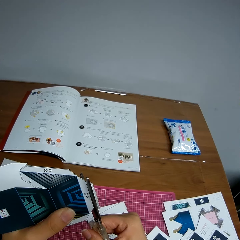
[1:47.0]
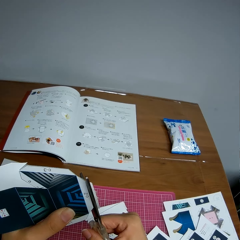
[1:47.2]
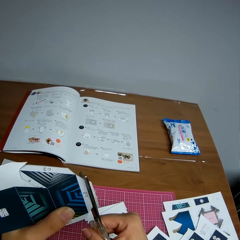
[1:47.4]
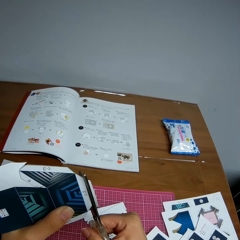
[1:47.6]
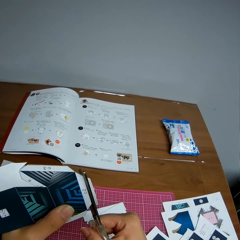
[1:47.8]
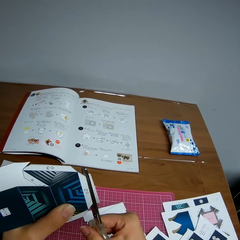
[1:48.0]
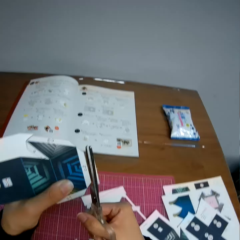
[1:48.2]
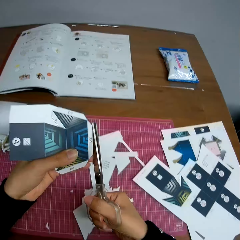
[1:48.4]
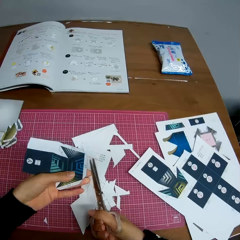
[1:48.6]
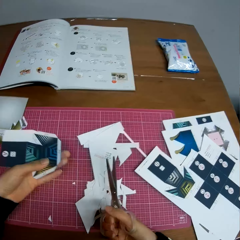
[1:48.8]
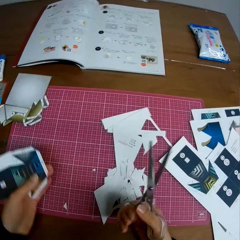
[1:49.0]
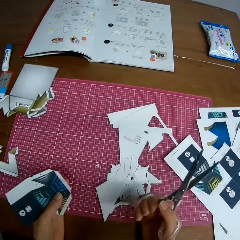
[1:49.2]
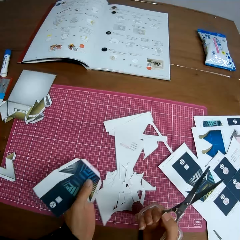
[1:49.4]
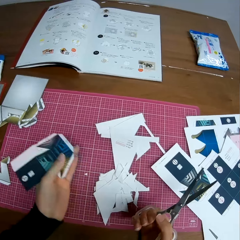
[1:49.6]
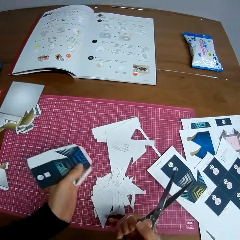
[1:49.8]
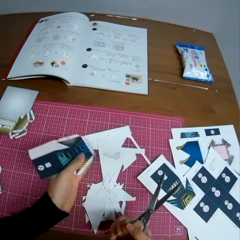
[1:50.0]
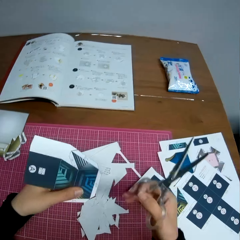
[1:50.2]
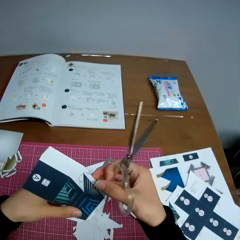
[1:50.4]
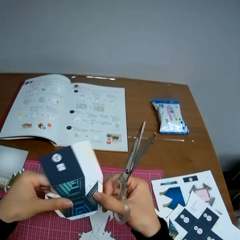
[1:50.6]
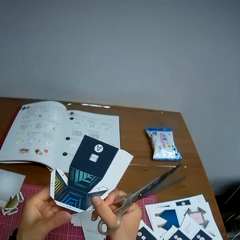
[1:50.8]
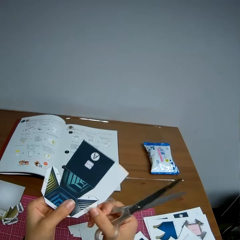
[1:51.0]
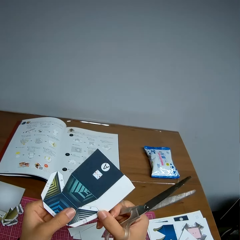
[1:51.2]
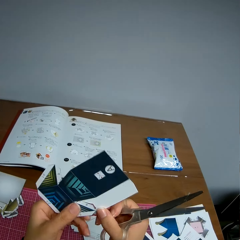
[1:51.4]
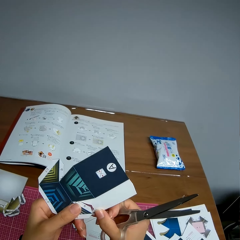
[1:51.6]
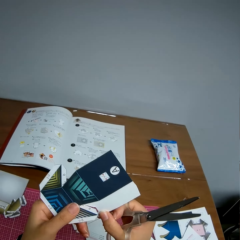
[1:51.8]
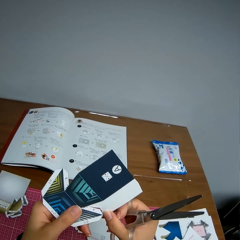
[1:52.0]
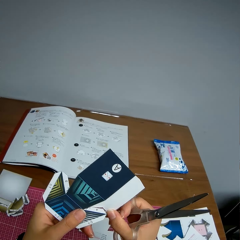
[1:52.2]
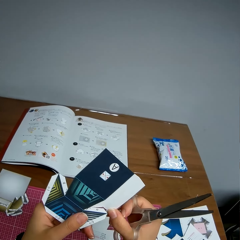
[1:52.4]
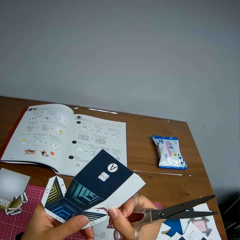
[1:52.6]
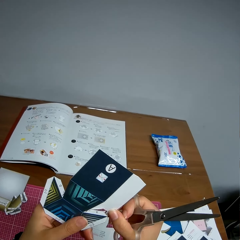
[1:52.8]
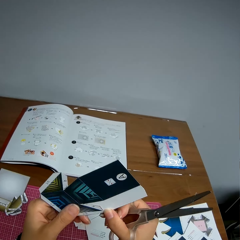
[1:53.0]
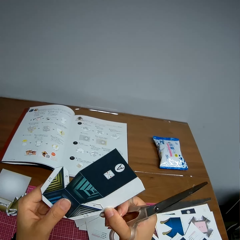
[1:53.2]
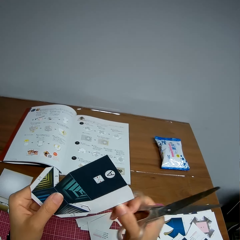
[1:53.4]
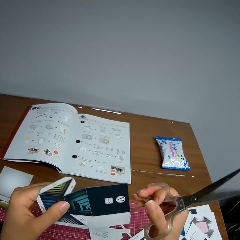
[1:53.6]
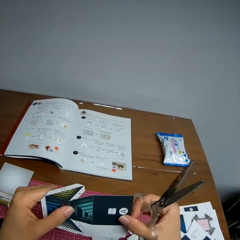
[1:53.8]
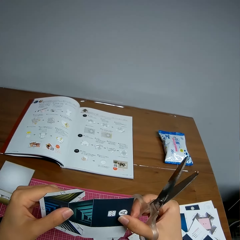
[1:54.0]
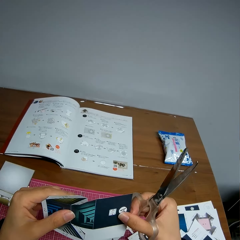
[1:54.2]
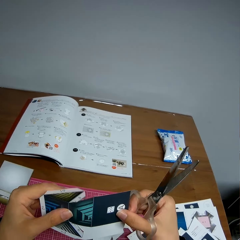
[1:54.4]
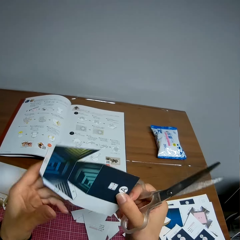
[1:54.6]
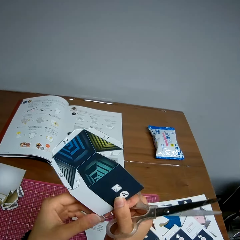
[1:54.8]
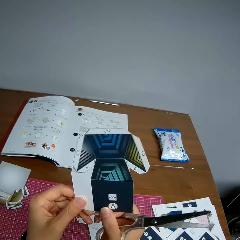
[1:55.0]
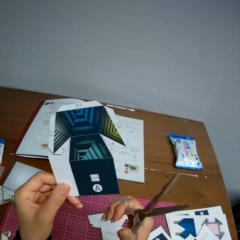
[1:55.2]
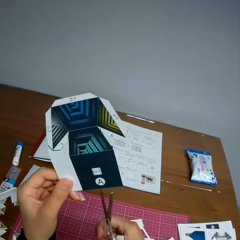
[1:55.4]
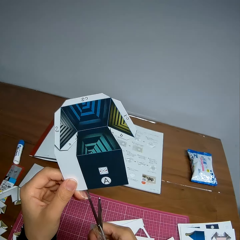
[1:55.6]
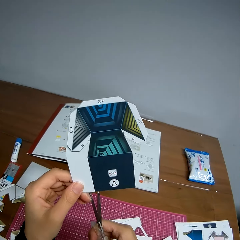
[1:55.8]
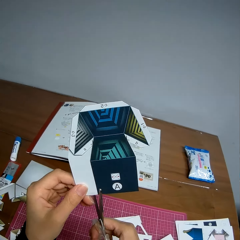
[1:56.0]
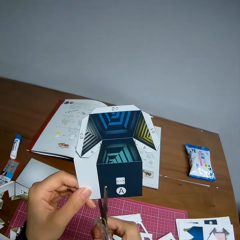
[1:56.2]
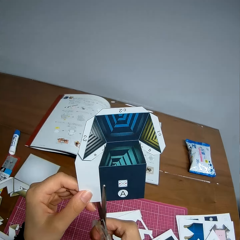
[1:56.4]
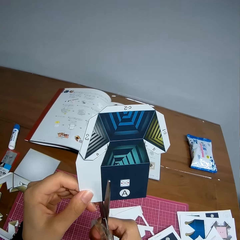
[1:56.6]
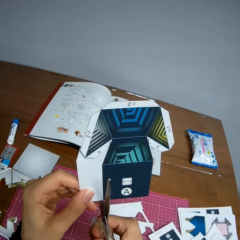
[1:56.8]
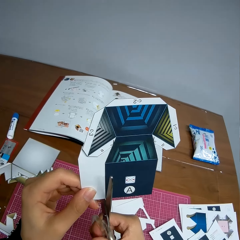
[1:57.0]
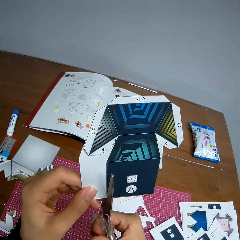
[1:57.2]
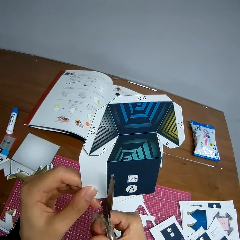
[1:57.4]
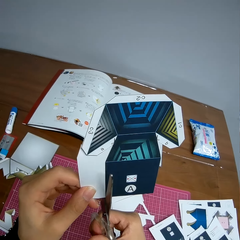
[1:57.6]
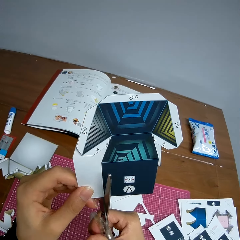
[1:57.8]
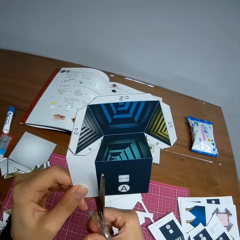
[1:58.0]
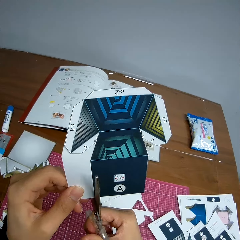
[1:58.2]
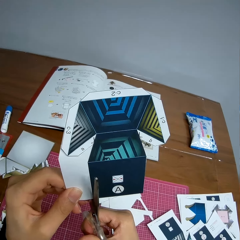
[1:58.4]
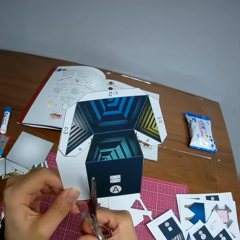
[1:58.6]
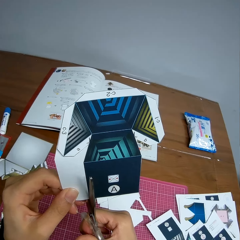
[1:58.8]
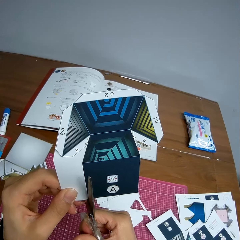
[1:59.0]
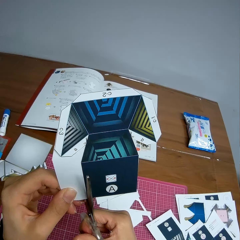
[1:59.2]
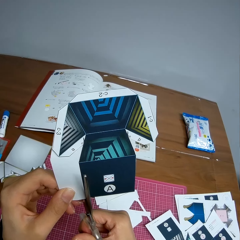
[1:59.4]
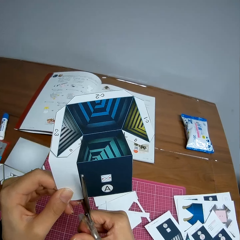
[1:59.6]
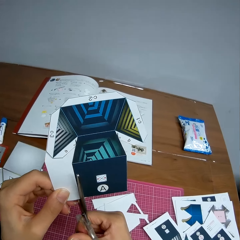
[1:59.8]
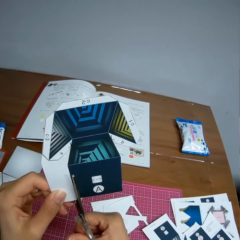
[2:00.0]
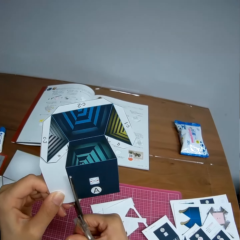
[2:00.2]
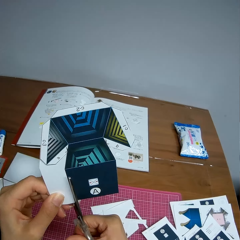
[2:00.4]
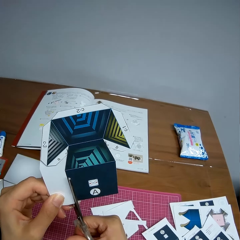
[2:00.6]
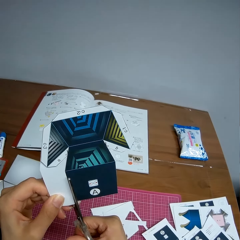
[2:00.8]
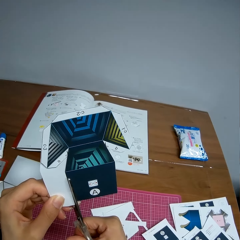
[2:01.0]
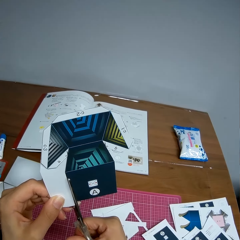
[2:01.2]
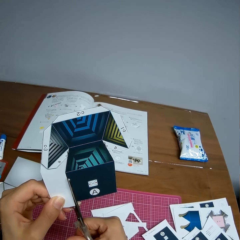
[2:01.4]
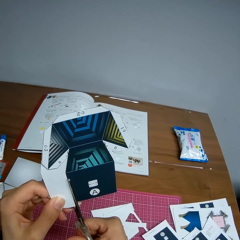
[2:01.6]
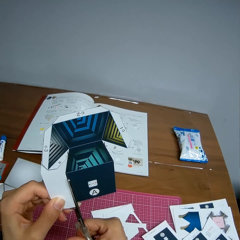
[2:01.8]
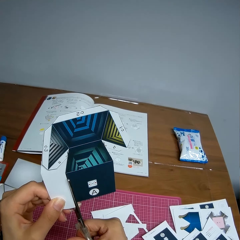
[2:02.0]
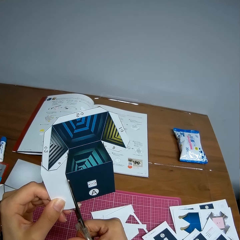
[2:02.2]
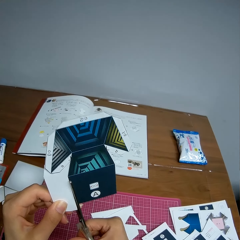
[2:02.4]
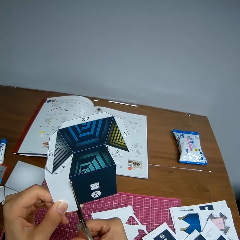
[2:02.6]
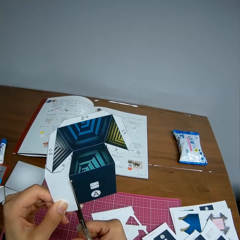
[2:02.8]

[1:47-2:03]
The camera wearer lowers the scissors and paper. She adjusts the pieces of paper on the table. She pushes the cut pieces together. She turns the paper in her hands. She adjusts the paper in her hand. She continues cutting the paper with the scissors.

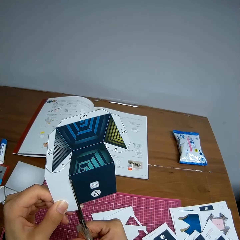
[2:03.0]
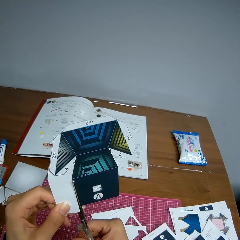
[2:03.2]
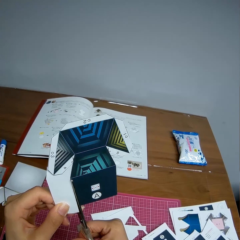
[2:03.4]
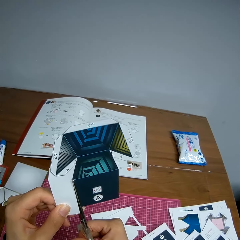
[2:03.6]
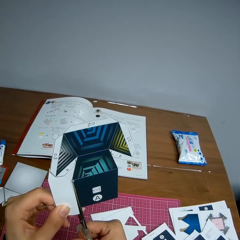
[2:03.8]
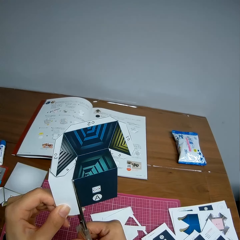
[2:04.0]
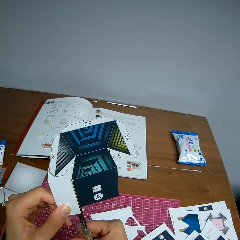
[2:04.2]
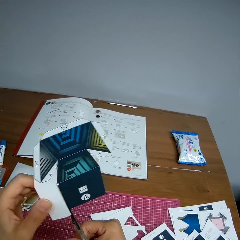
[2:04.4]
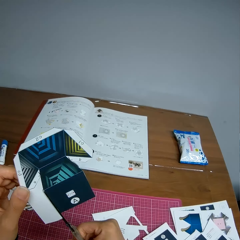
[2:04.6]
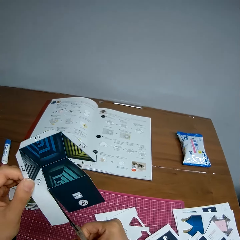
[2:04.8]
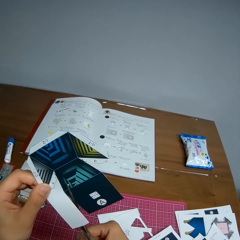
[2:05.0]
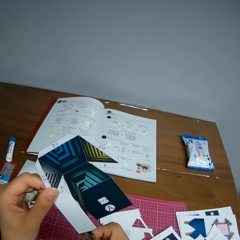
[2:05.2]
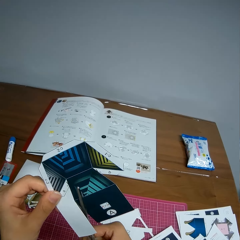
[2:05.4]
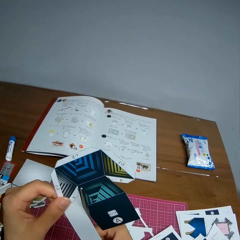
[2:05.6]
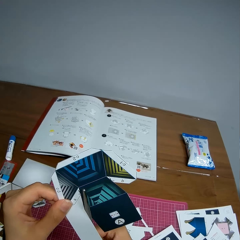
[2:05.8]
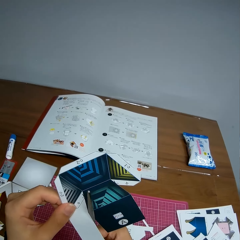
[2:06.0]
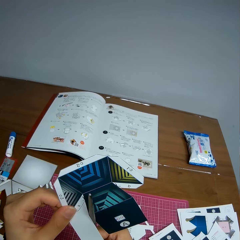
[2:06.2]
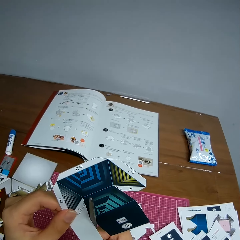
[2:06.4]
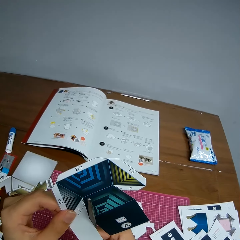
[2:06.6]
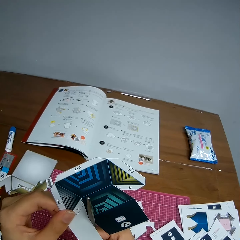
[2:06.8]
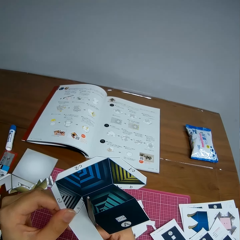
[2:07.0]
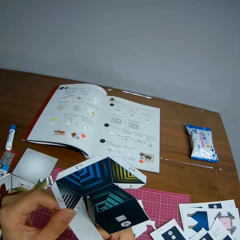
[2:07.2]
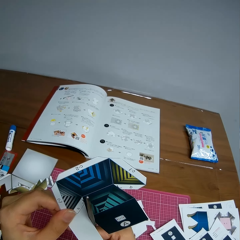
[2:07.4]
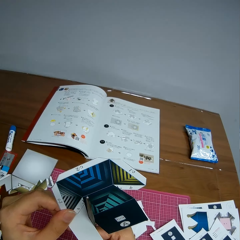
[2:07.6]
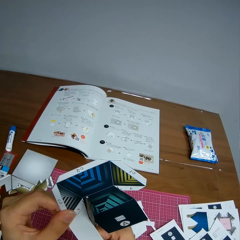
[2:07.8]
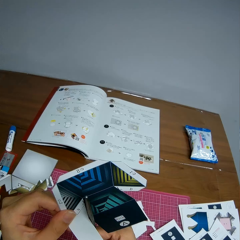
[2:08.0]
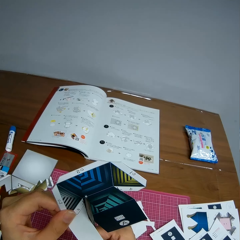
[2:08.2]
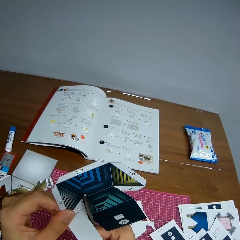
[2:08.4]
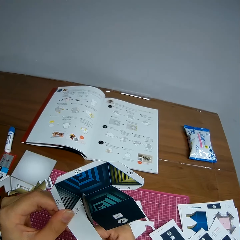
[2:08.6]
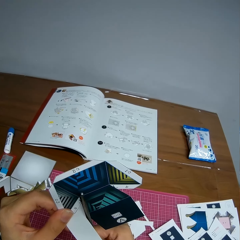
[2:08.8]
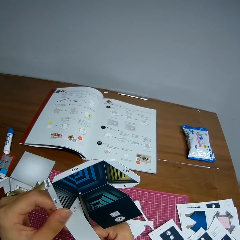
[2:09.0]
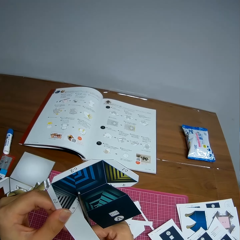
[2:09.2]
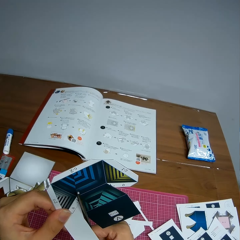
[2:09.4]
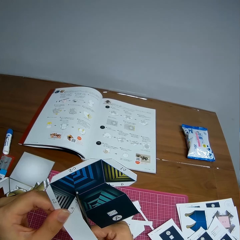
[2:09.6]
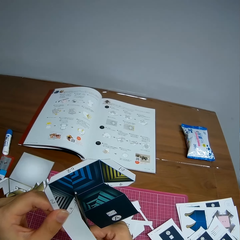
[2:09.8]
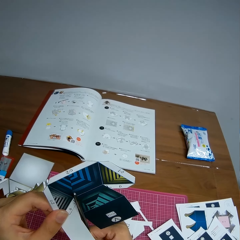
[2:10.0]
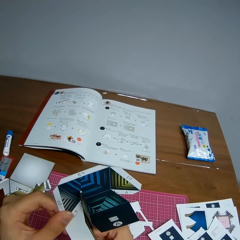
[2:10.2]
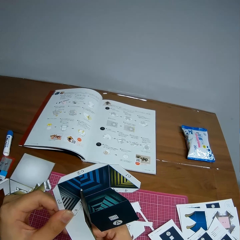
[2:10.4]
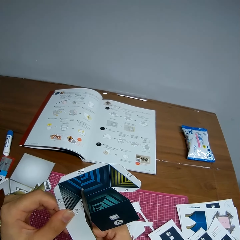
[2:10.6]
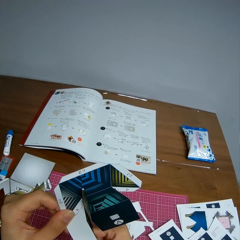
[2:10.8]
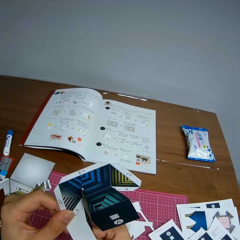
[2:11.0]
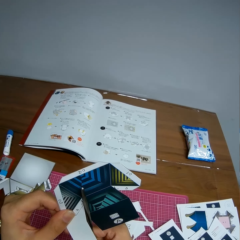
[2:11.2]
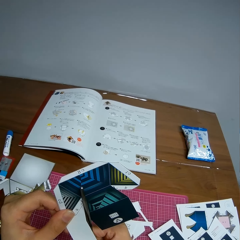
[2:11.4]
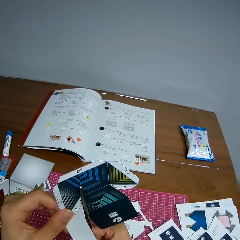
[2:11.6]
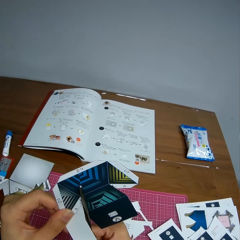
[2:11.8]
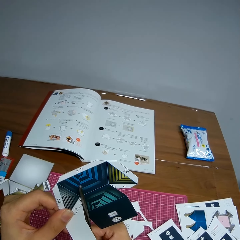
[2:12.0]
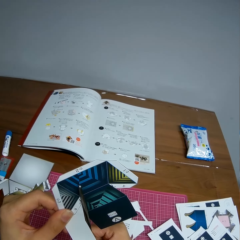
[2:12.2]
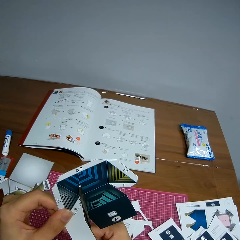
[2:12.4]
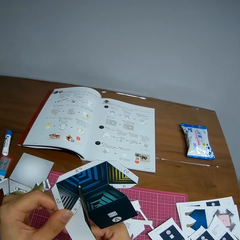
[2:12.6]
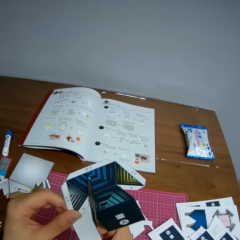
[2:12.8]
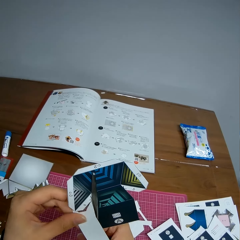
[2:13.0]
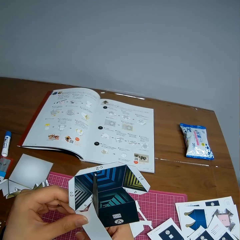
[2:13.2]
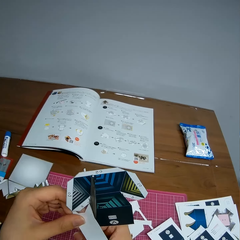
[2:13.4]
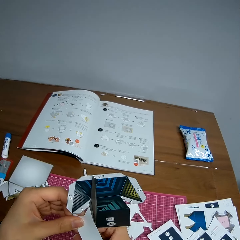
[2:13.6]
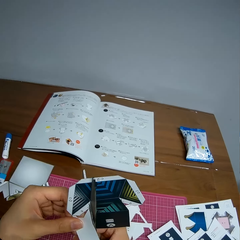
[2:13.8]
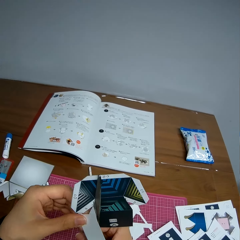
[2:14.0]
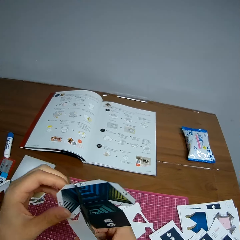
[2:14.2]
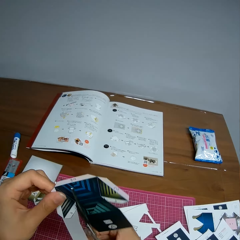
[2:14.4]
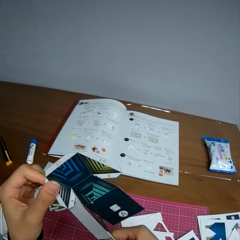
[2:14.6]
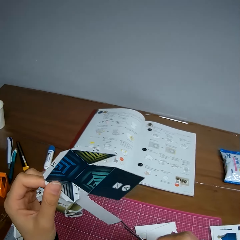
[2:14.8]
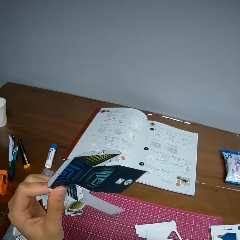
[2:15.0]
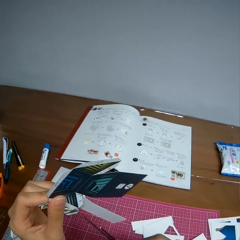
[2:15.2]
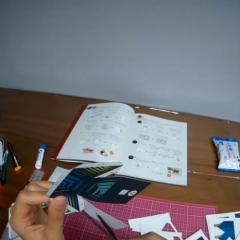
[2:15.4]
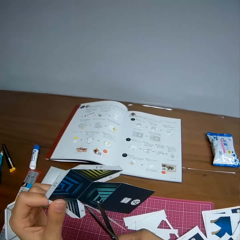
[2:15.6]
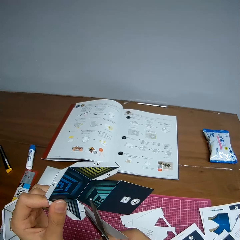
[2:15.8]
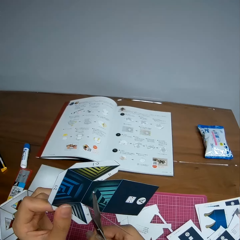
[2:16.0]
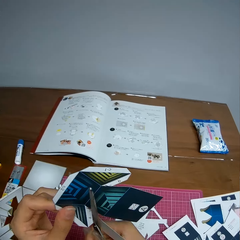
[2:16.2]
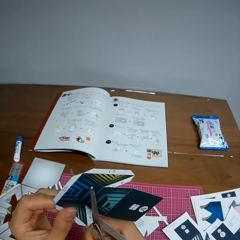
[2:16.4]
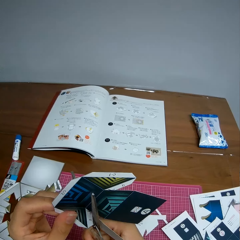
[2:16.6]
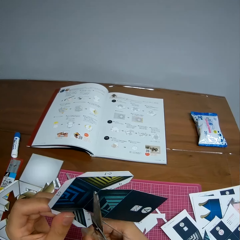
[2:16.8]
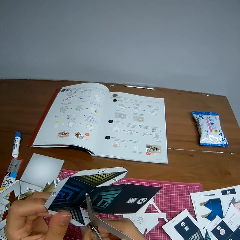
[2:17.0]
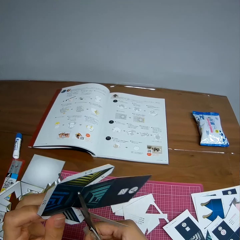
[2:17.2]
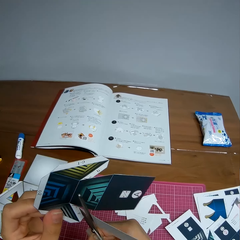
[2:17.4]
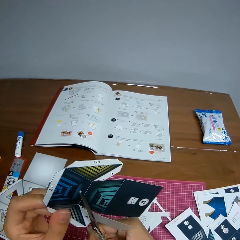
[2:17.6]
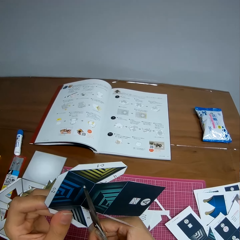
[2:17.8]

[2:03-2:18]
The camera wearer adjusts the paper in her hand.
